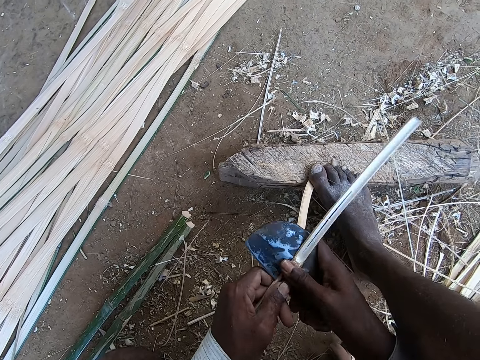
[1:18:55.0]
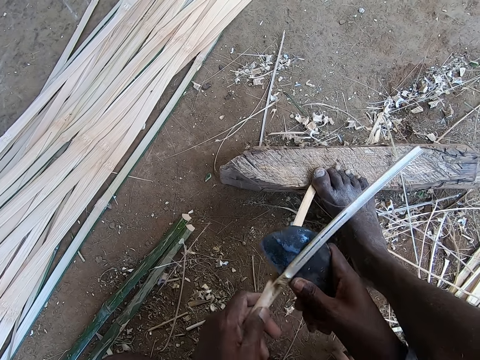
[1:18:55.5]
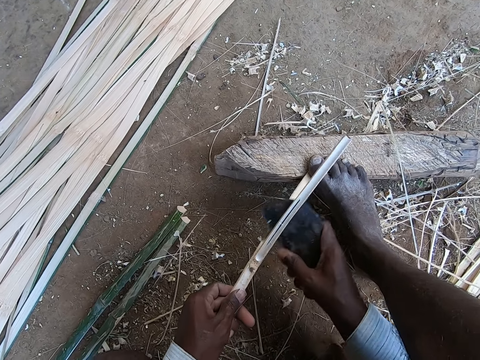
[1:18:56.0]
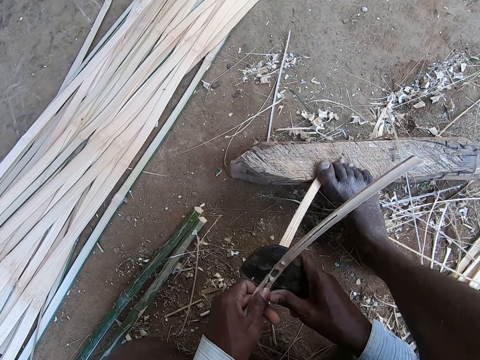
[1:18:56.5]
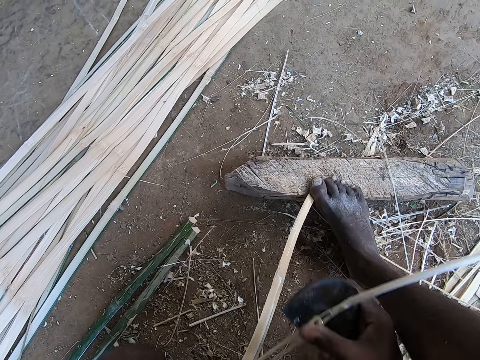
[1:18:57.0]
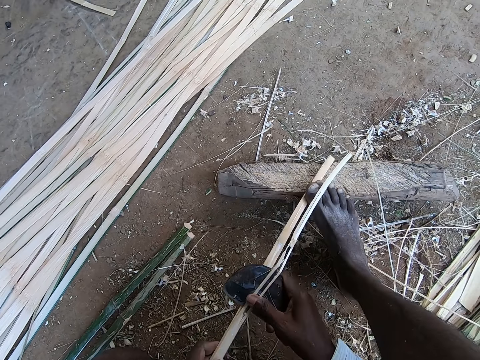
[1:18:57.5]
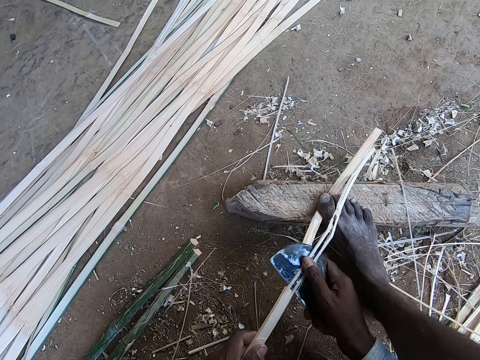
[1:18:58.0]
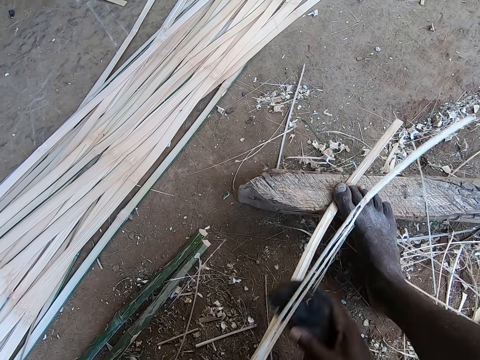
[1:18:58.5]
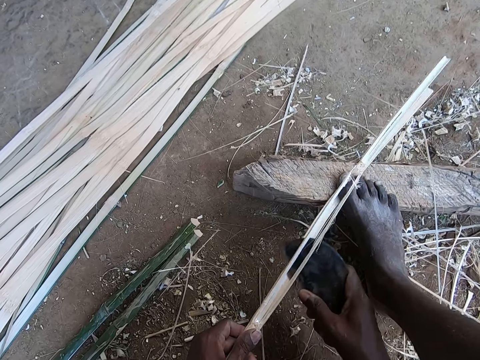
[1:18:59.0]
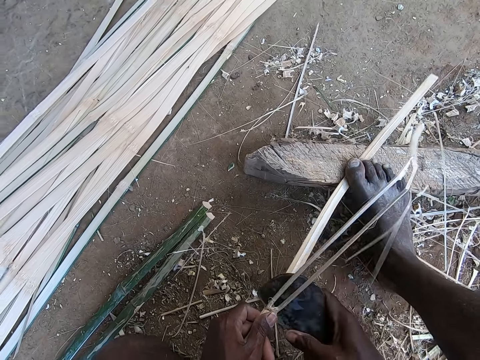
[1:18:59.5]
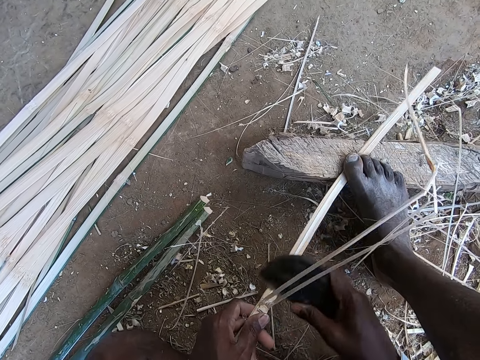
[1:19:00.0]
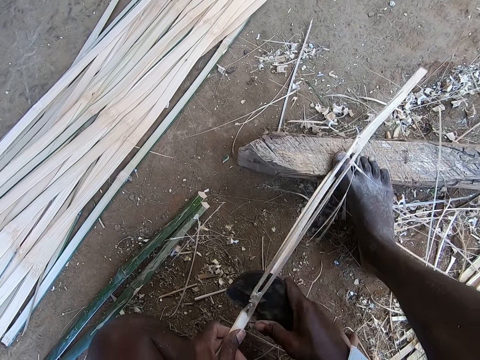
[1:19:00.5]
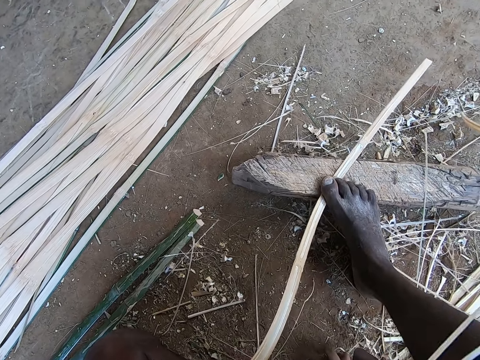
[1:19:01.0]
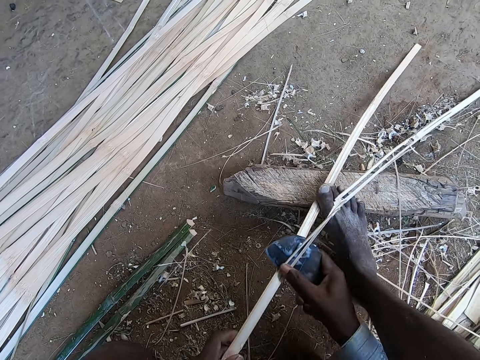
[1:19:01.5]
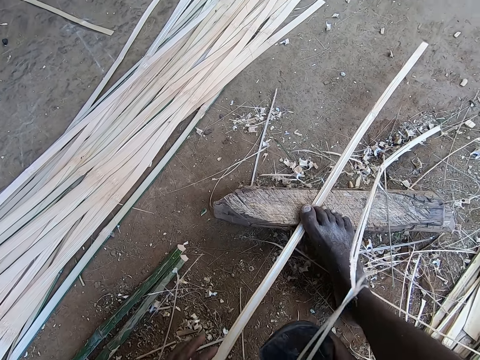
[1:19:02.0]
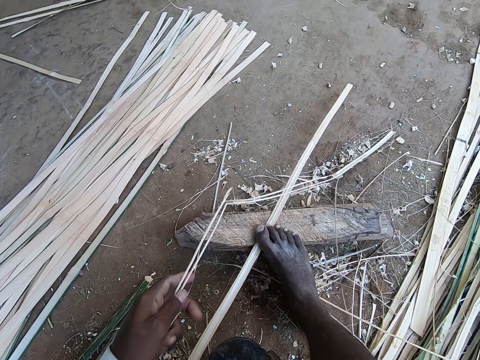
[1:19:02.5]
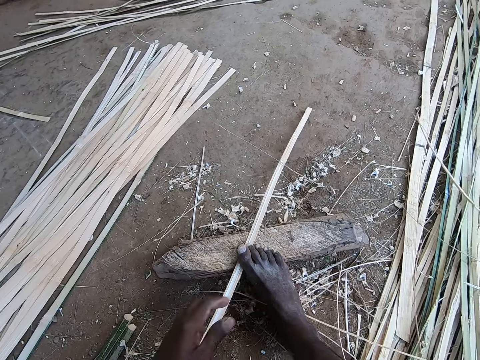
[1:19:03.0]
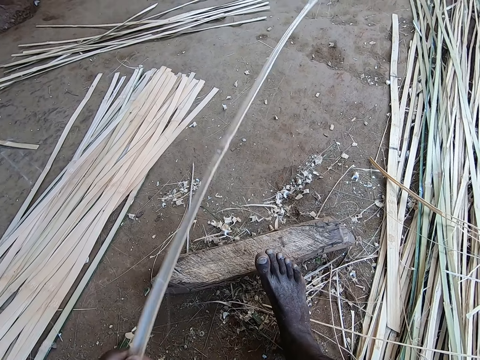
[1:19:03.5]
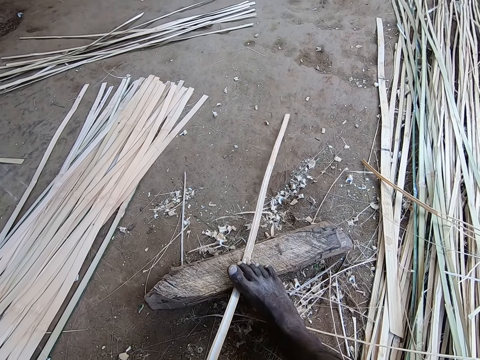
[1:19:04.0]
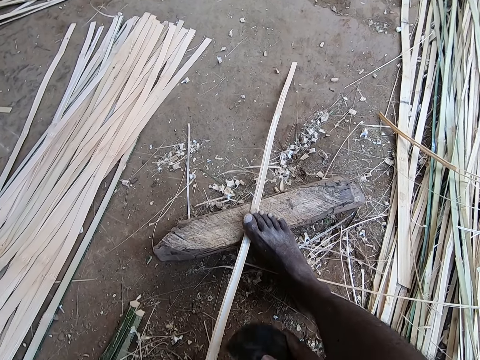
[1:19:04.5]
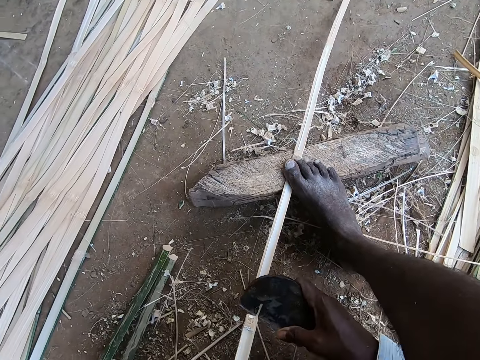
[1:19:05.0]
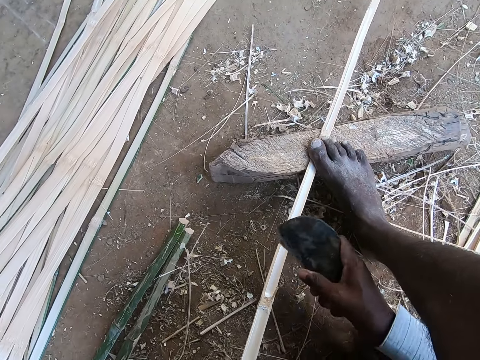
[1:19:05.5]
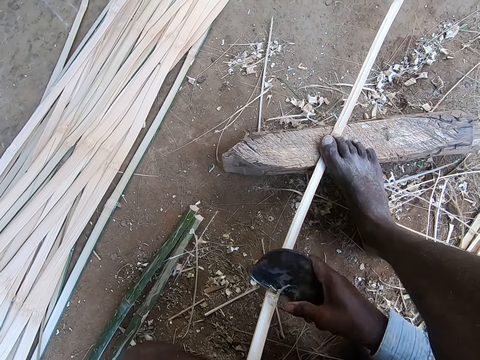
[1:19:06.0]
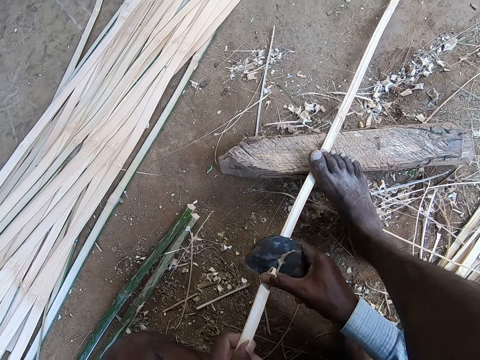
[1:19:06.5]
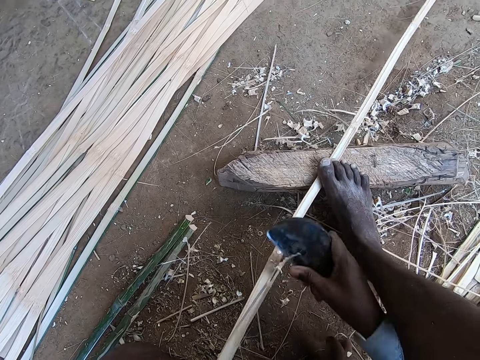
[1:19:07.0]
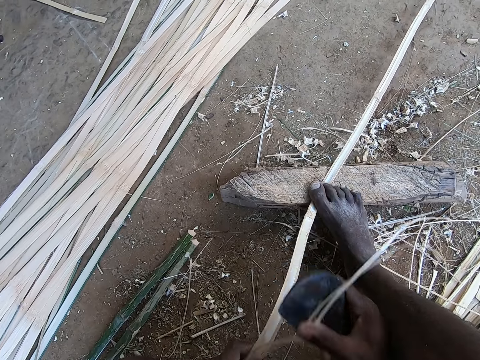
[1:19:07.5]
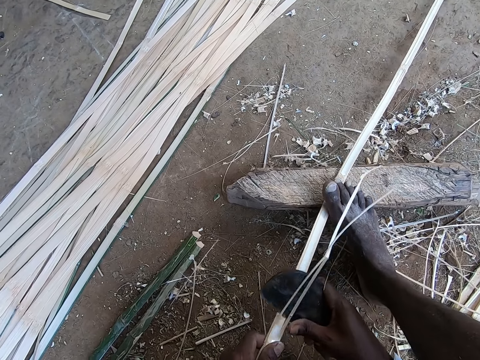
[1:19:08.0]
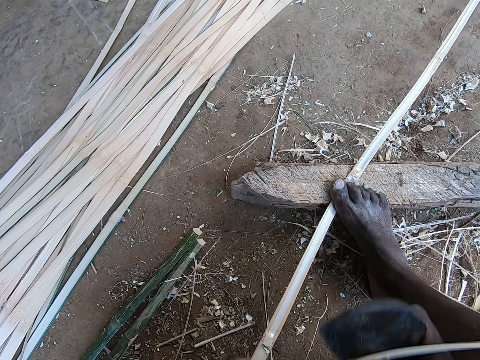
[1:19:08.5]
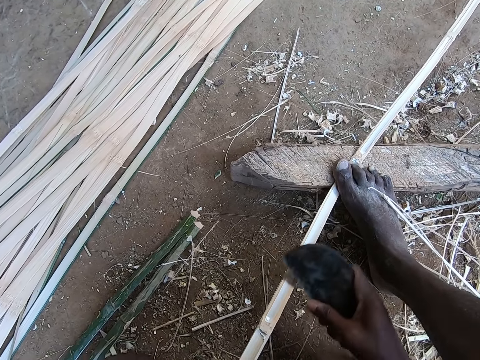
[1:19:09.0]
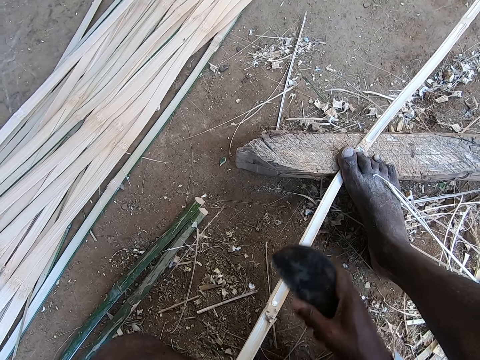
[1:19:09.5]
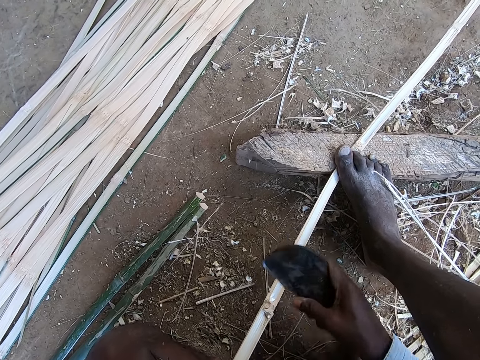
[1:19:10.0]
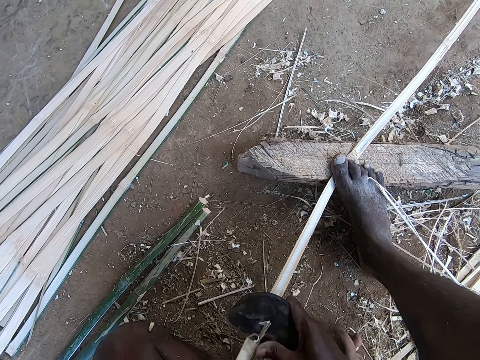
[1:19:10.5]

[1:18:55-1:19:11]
The camera wearer holds the piece of the bamboo pole with the left hand. He throws away the bamboo shaving in his left hand on a pile of bamboo strips on the ground. He adjusts the bamboo strip on the wood with his left hand, steps on the bamboo strip on the wood with his right leg, and smoothens the bamboo strip on the wood with the kukri in his right hand. He splits the part of the bamboo pole with a blade in the right hand. He drops the bamboo shaving on the ground with his right hand. He smoothens the bamboo strip on the wood with the kukri in his right hand.

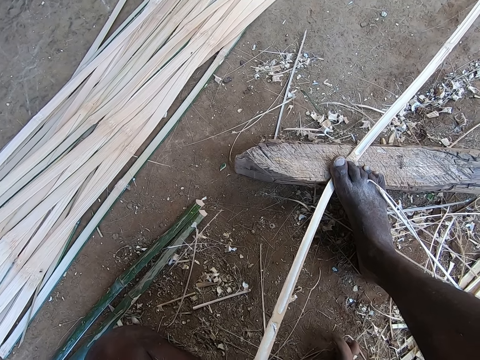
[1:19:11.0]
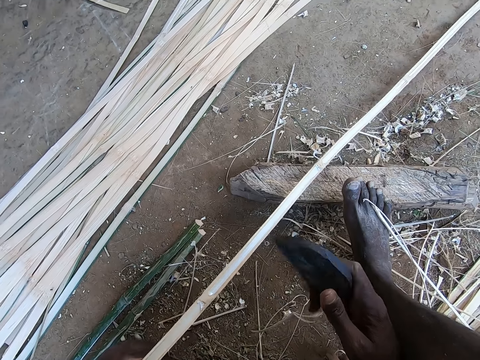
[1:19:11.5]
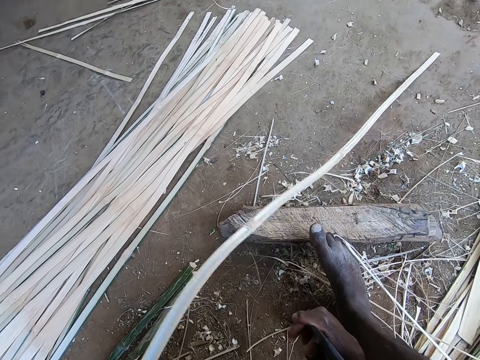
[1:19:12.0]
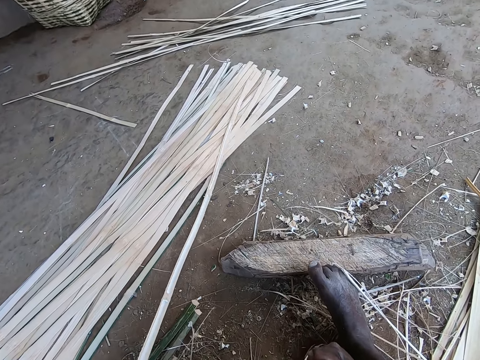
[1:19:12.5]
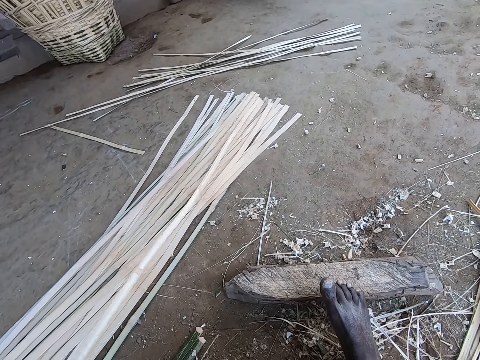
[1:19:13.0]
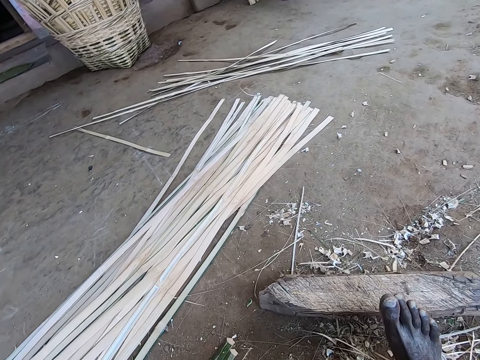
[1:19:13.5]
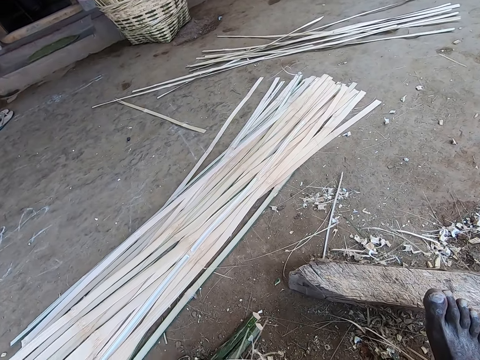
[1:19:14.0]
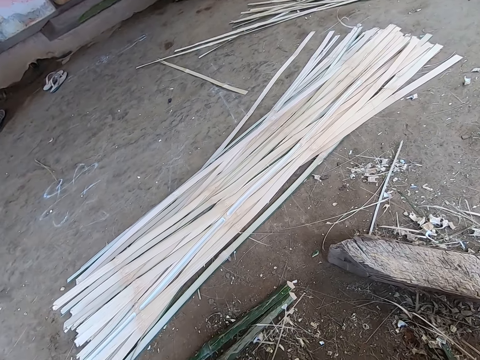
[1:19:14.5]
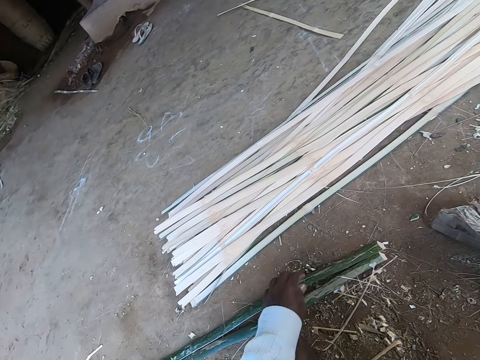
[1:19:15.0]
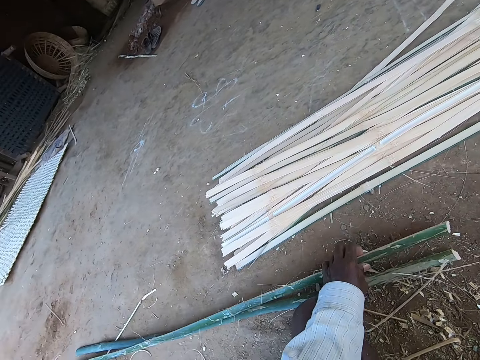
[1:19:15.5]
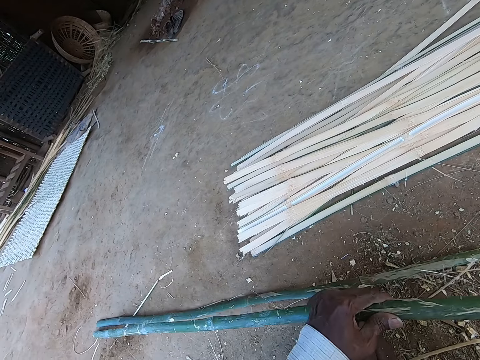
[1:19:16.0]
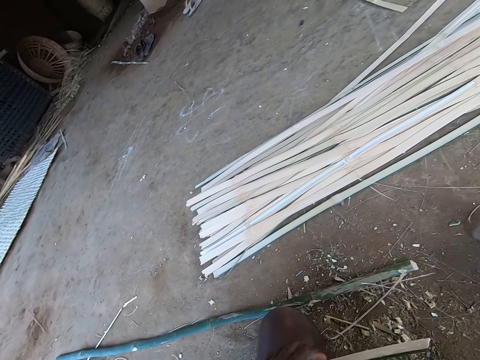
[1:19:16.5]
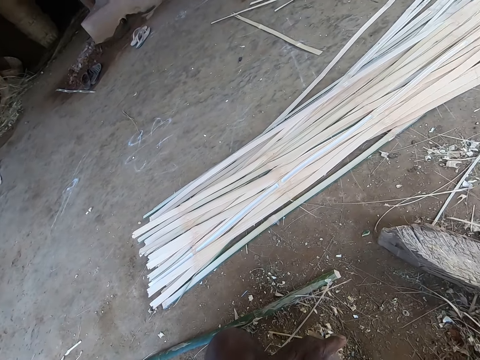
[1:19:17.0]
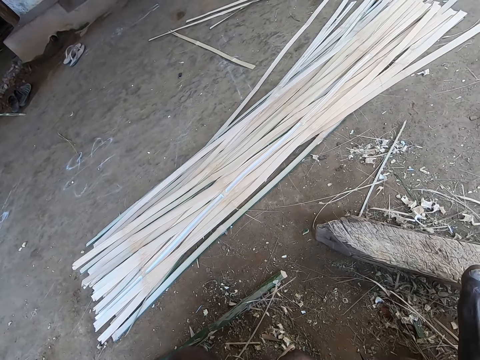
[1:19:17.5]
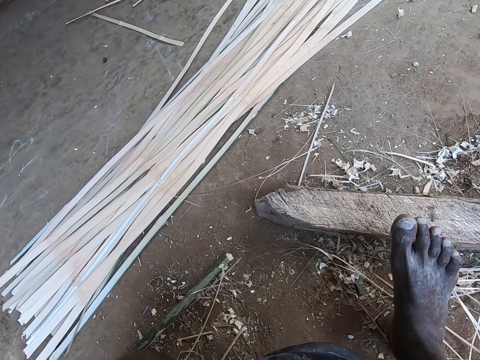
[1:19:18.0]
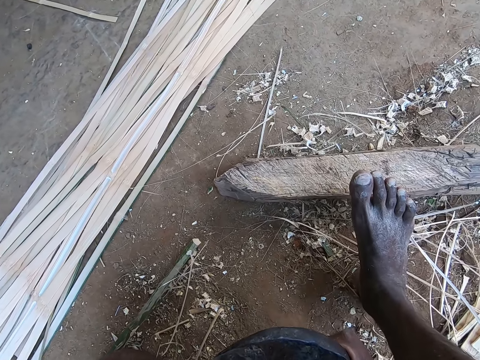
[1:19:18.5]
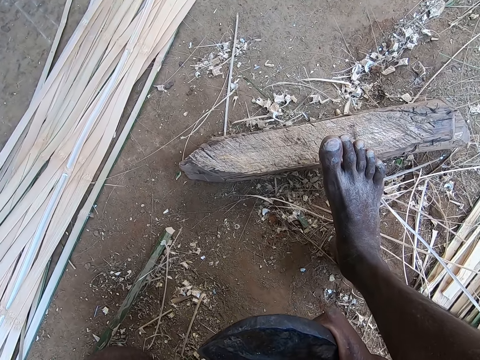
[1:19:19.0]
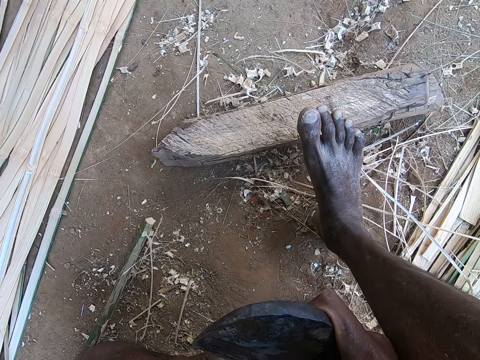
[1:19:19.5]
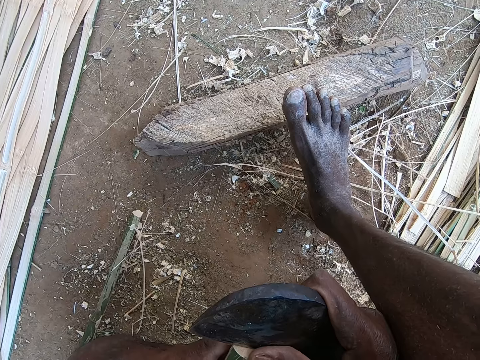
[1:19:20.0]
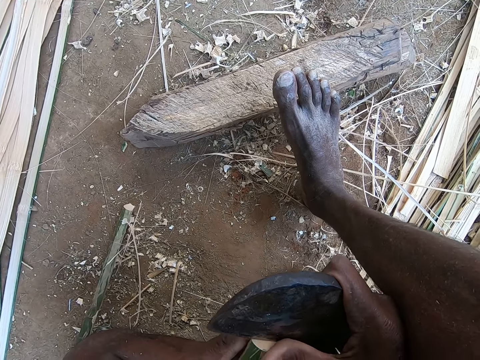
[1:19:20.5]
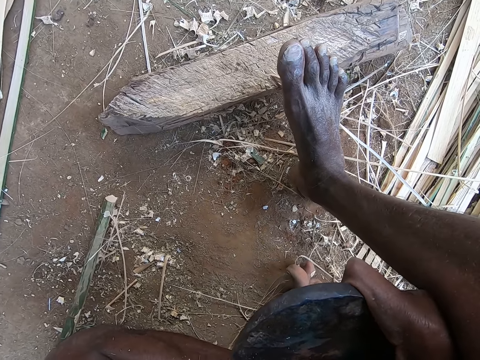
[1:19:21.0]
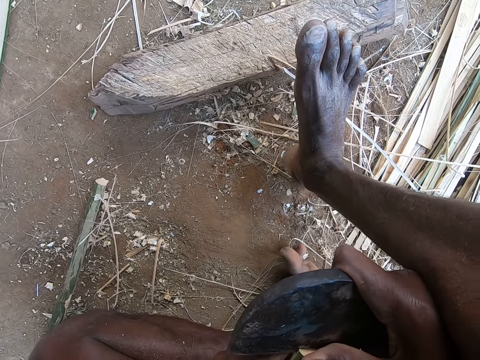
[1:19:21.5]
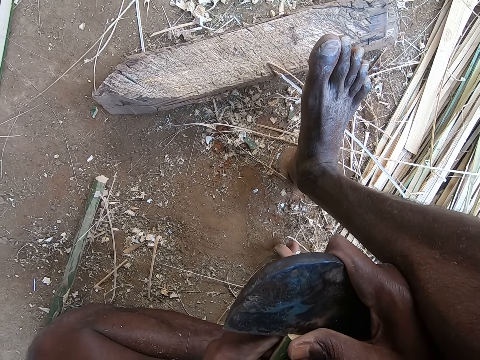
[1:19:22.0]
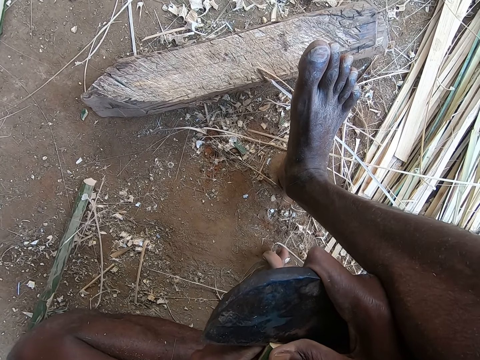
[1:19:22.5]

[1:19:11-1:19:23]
The camera wearer drops the bamboo shaving on the ground with his right hand. He picks up the bamboo strip from the wood with his left hand and places the bamboo strip on the pile of bamboo strips on the ground with his left hand. He moves bamboo shavings on the ground with his left hand. He picks up the bamboo strip from the ground with his left hand. He looks at the mat. He splits the bamboo strip in his left hand with the kukri in his right hand. He looks at the right leg.
